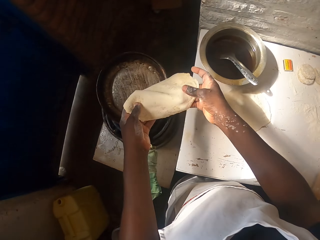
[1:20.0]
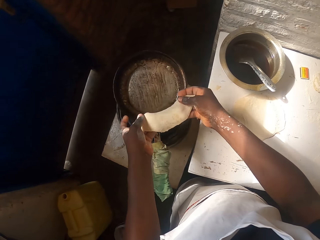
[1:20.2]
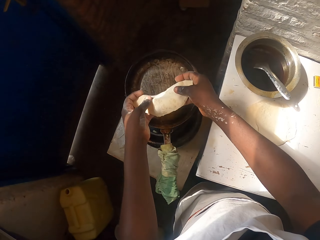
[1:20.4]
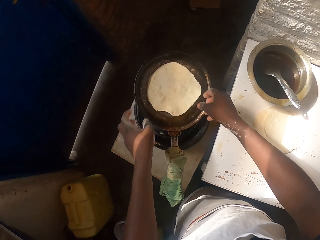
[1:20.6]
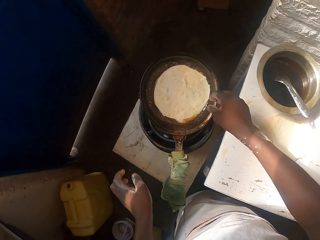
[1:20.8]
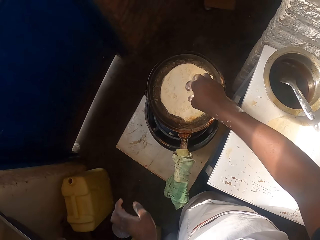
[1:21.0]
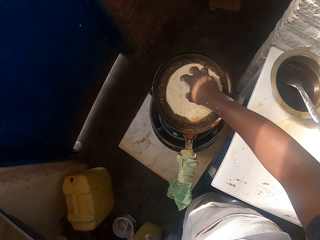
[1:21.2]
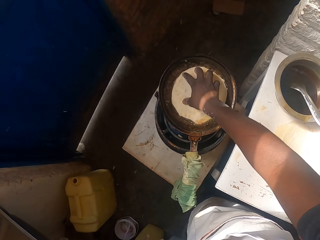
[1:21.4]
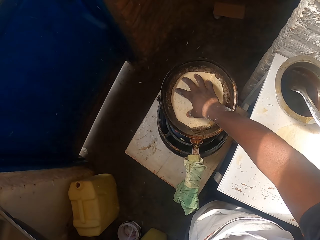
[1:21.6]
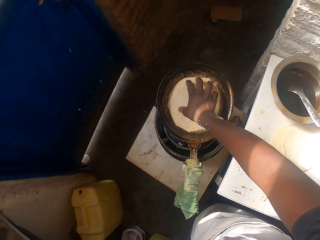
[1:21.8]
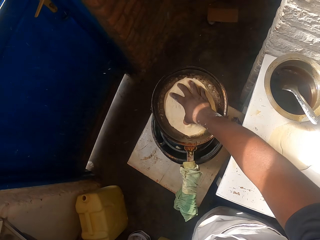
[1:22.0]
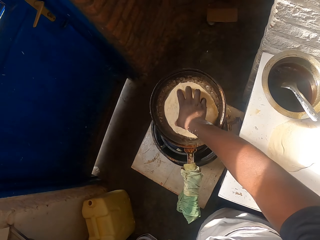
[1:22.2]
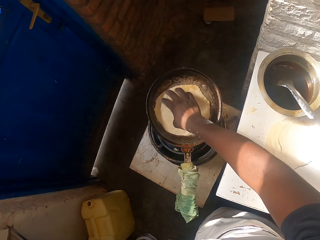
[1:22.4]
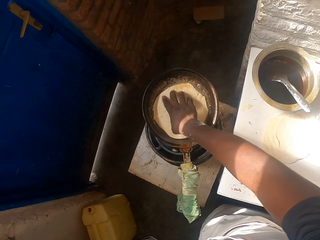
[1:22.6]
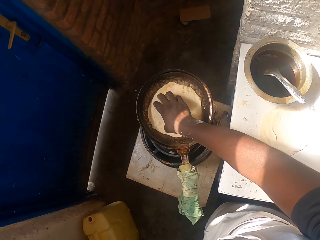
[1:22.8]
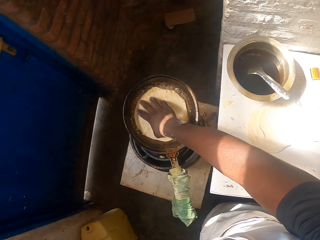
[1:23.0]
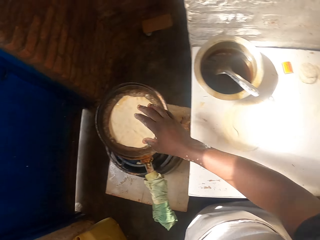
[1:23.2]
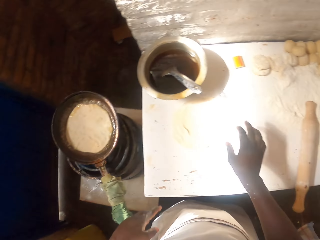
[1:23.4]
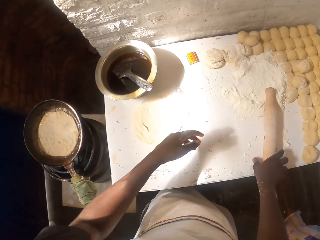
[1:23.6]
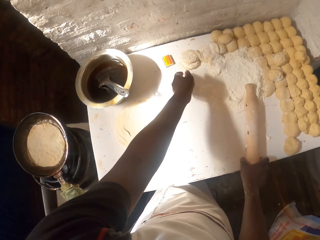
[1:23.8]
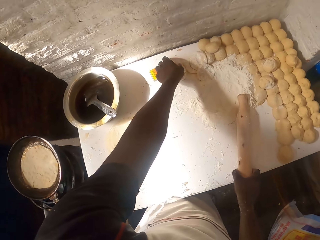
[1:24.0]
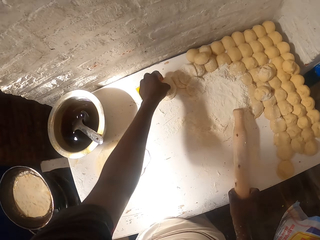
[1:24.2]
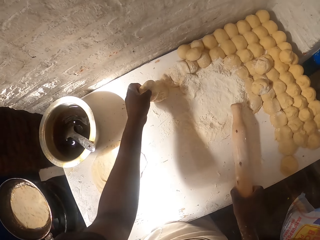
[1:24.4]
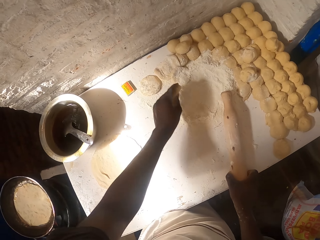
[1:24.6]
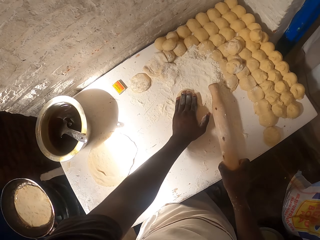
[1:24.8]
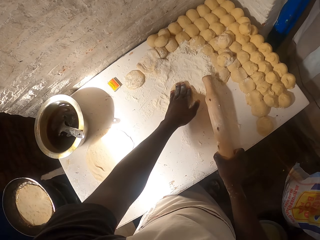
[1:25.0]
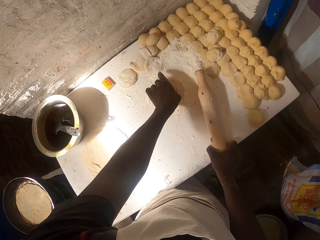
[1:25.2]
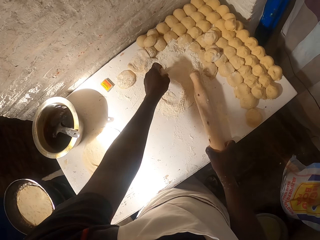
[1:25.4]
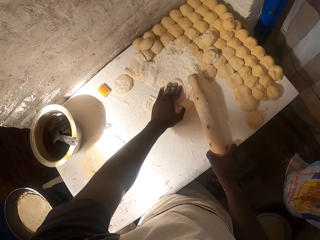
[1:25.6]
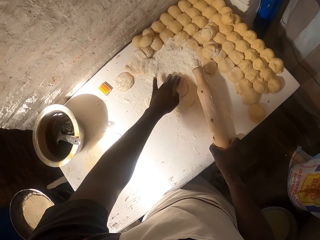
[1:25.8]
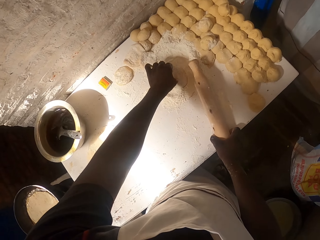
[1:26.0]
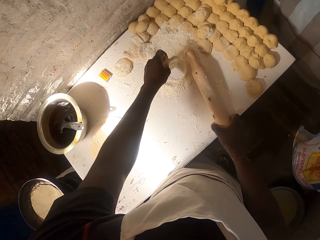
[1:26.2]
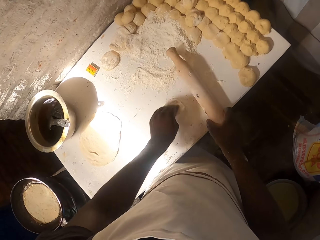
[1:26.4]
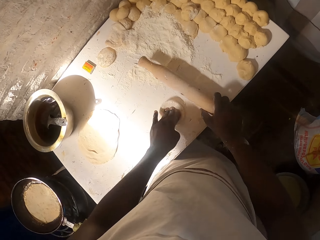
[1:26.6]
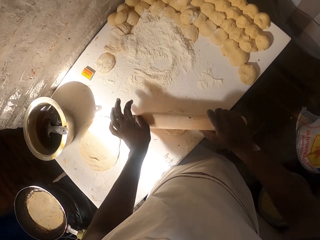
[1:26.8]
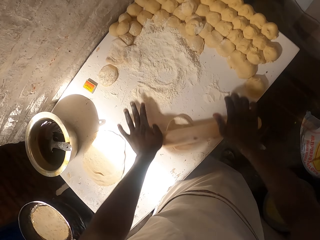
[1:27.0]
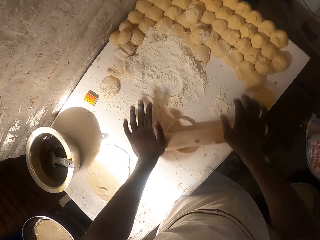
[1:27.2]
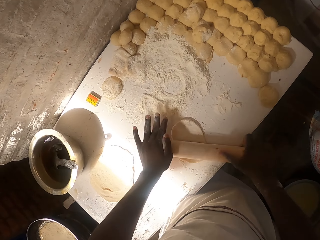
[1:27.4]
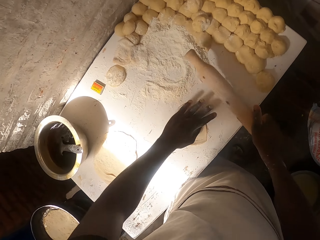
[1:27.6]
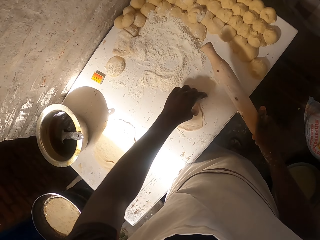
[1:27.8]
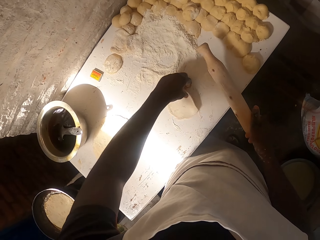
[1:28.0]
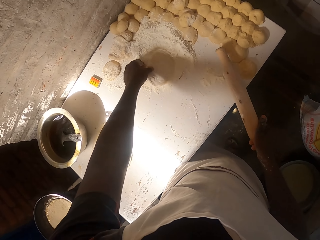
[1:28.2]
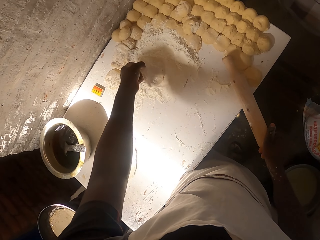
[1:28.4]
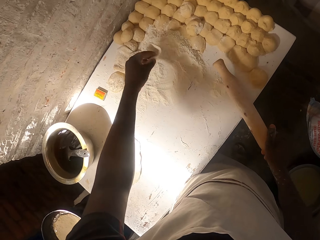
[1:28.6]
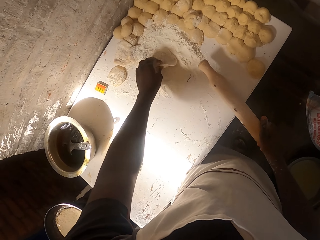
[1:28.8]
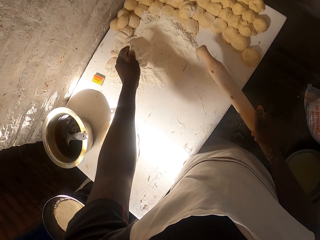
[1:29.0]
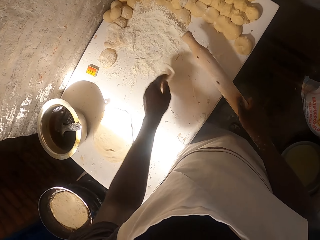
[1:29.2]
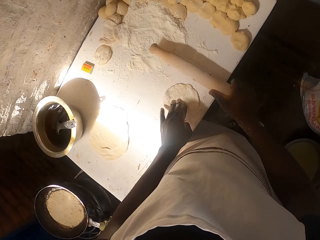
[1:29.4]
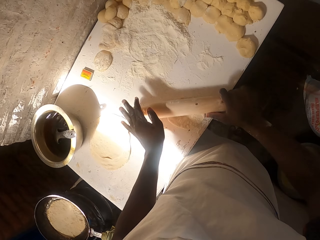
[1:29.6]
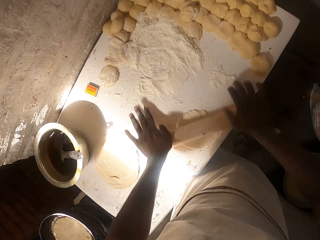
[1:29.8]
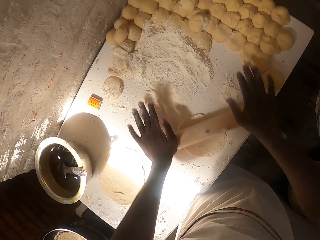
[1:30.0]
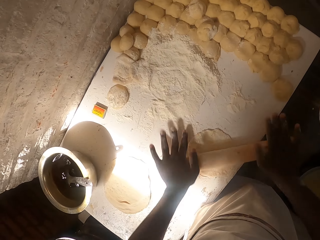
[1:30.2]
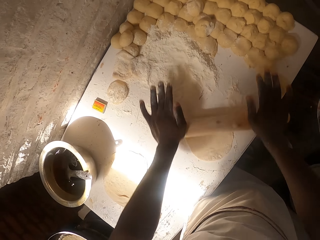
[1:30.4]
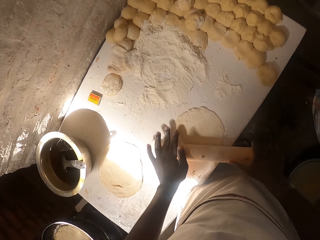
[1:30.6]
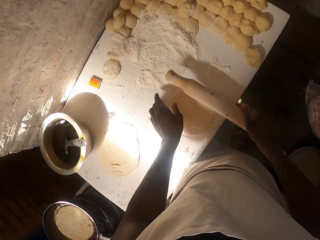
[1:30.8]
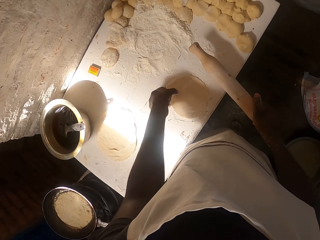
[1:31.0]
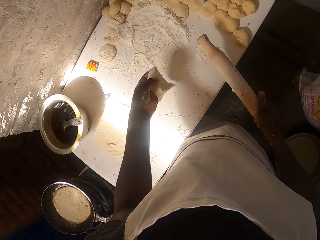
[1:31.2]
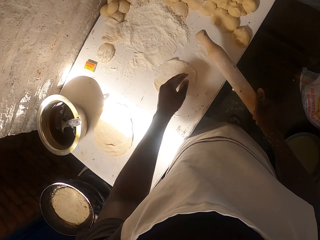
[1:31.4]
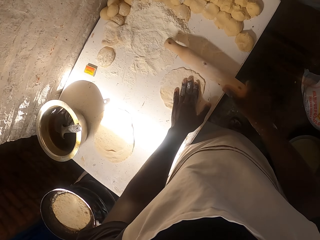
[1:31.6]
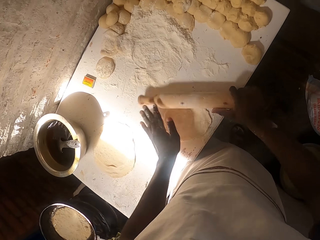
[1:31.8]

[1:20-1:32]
The camera wearer puts the rolled dough into the pan. They spin the dough in the pan. They pick the dough and put the dough on the flour. They roll the dough with a rolling pin.

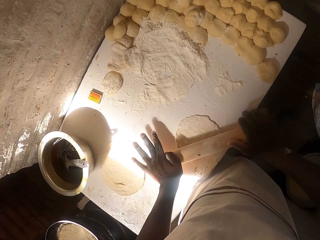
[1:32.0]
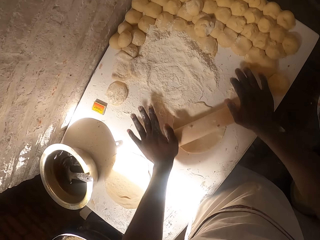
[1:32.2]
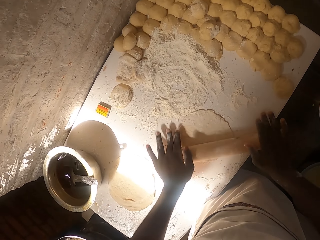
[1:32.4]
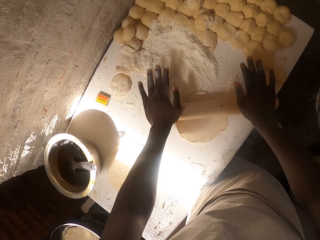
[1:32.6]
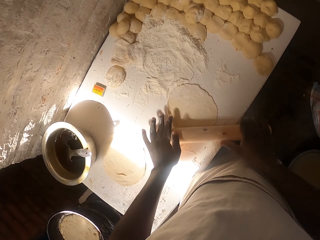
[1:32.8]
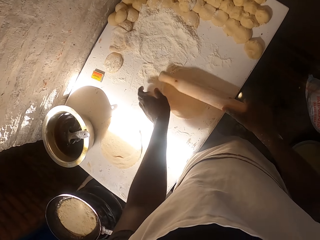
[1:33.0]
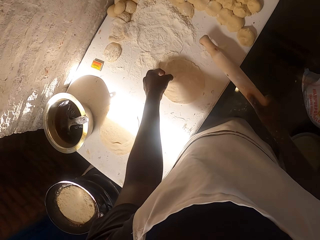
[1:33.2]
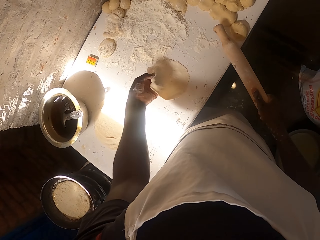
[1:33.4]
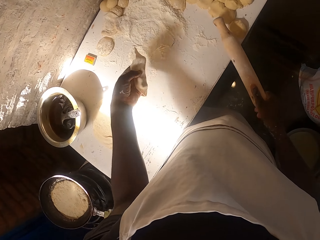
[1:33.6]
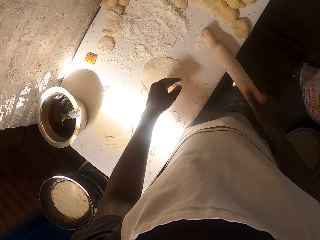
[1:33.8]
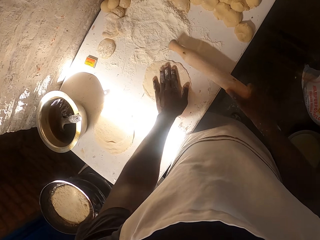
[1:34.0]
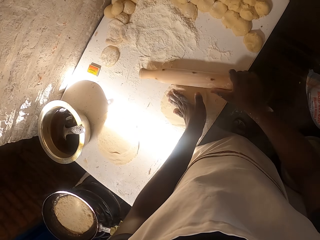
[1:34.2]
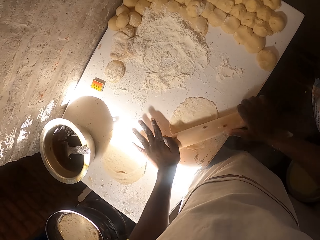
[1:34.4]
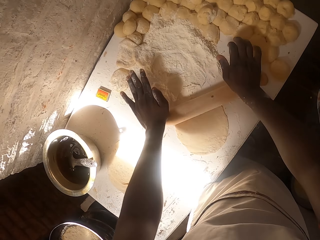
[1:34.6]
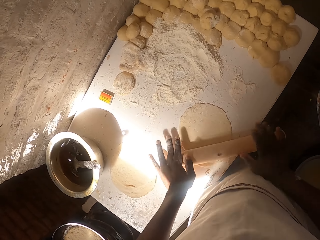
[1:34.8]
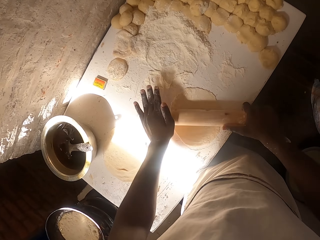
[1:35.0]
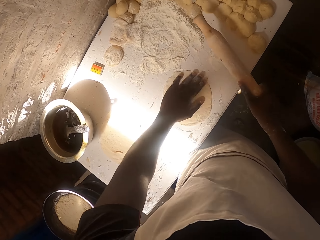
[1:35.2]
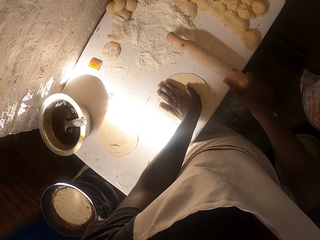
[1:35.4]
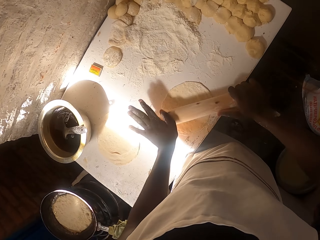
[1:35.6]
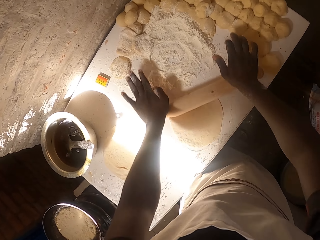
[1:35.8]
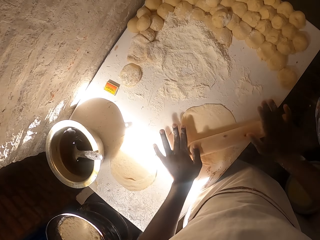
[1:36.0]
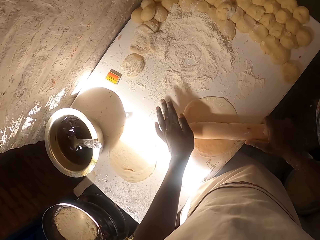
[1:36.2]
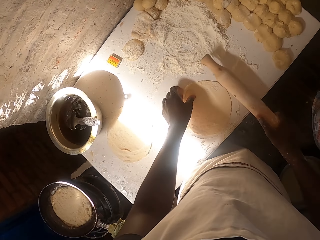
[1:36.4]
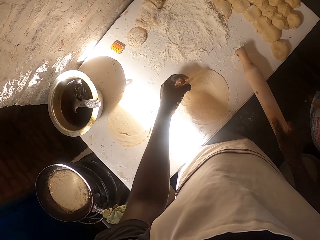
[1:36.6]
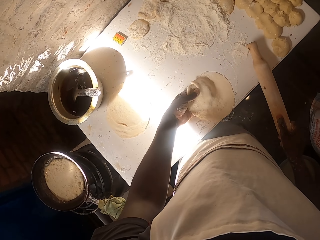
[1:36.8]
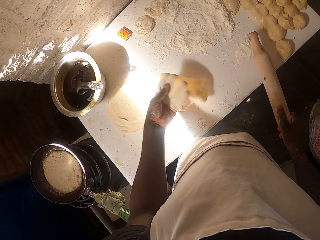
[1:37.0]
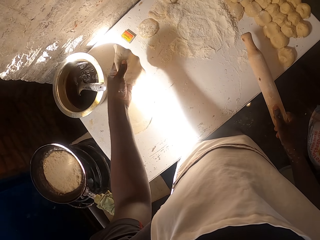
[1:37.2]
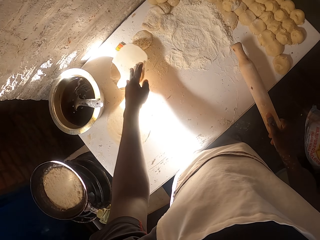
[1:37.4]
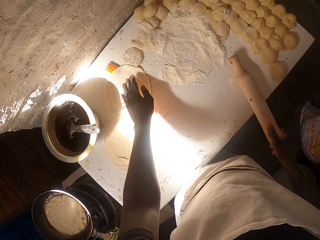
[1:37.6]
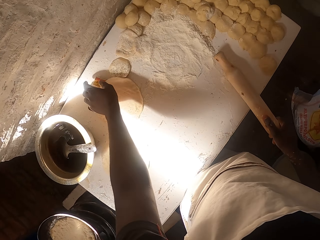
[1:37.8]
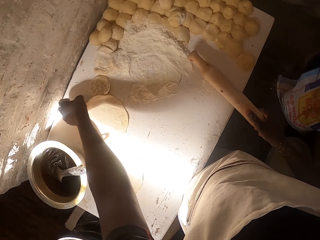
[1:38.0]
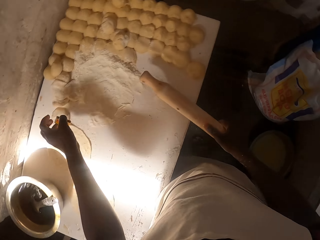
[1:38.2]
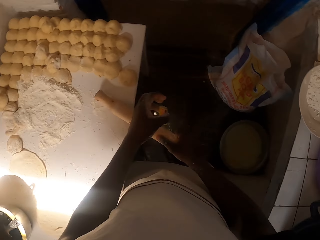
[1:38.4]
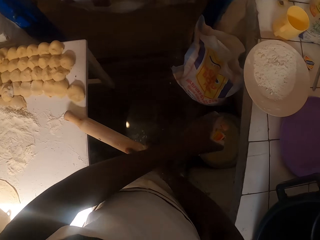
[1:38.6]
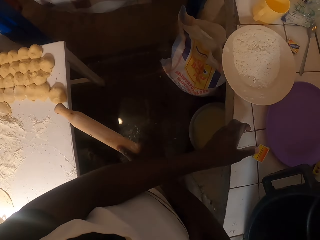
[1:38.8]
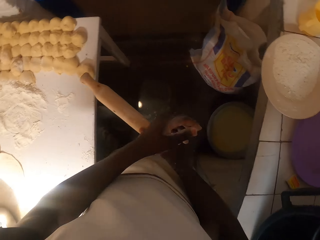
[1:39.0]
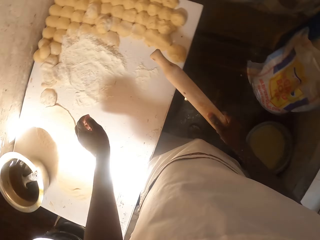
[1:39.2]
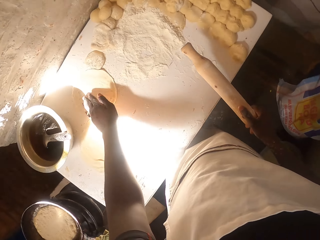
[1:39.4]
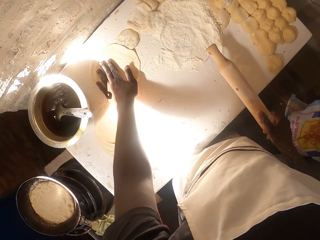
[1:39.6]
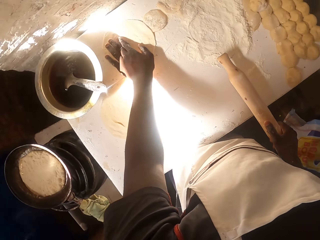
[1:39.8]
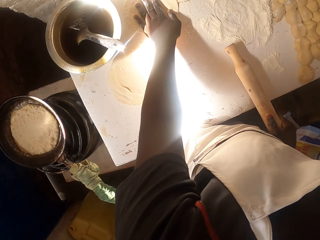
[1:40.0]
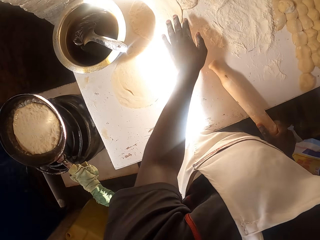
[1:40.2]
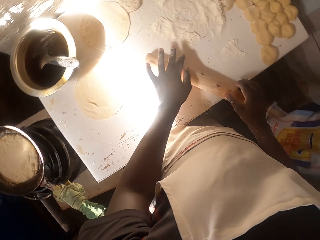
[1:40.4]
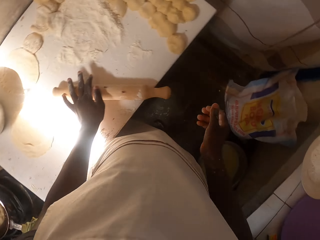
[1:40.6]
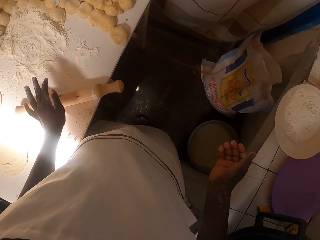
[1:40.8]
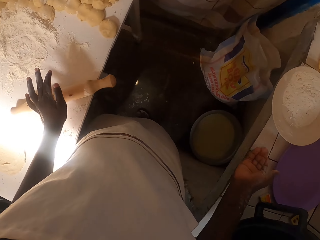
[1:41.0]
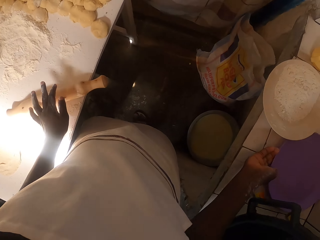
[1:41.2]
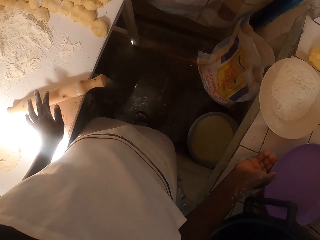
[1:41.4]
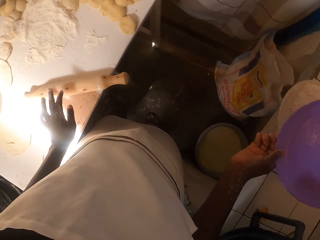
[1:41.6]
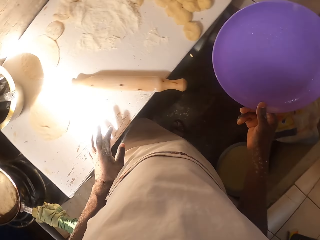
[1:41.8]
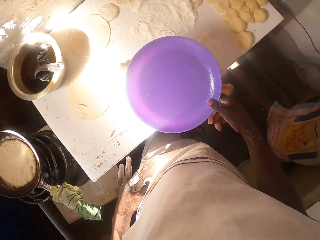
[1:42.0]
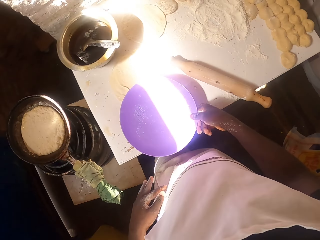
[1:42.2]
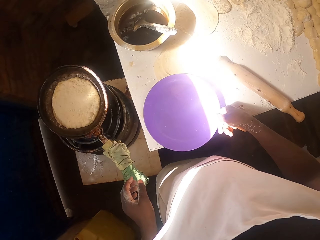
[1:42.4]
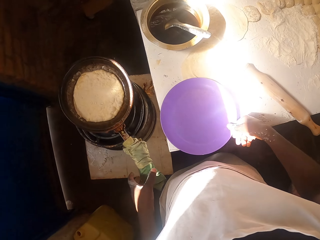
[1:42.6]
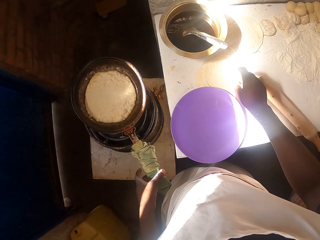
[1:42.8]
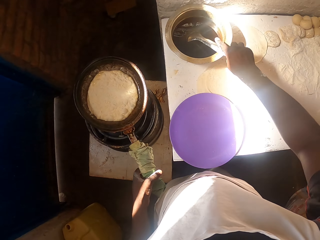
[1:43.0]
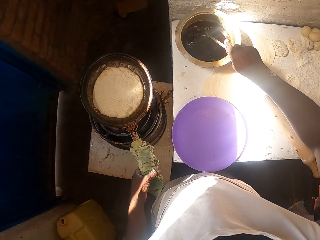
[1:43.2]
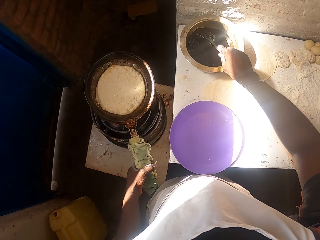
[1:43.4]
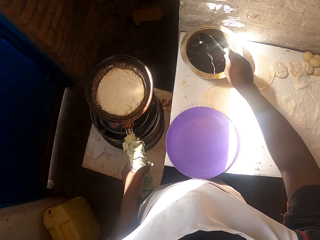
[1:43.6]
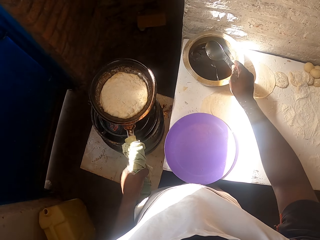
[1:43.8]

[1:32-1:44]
The camera wearer puts the dough on the side. They pick a match box and drop the match box on the counter. They pick up a plate and put the plate on the table. They put oil into the pan.
